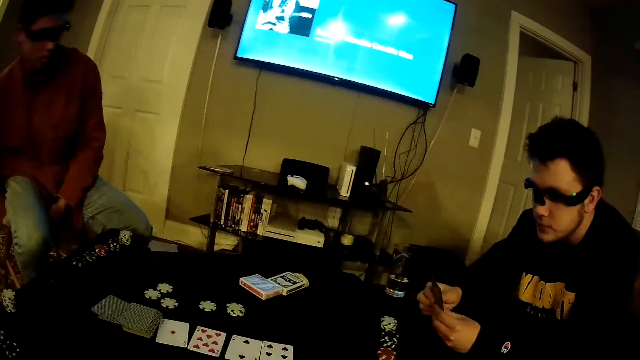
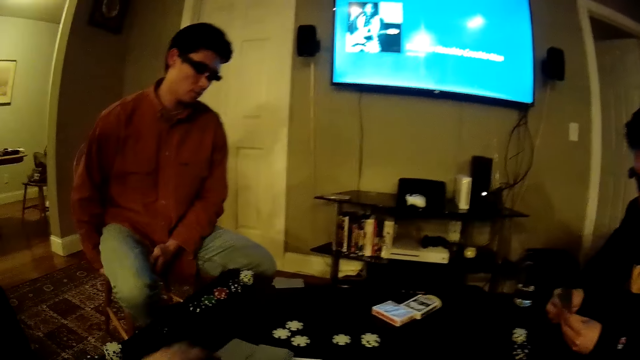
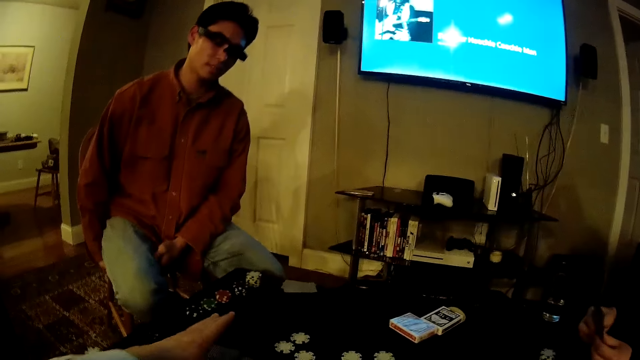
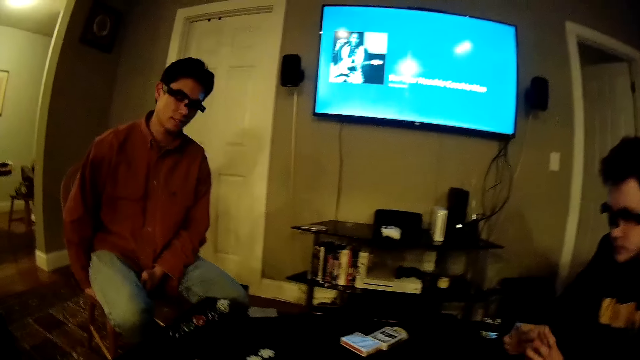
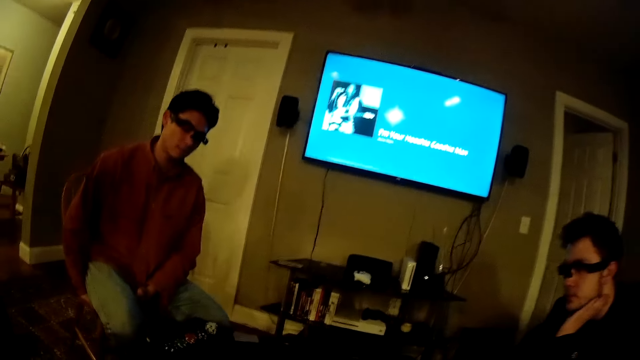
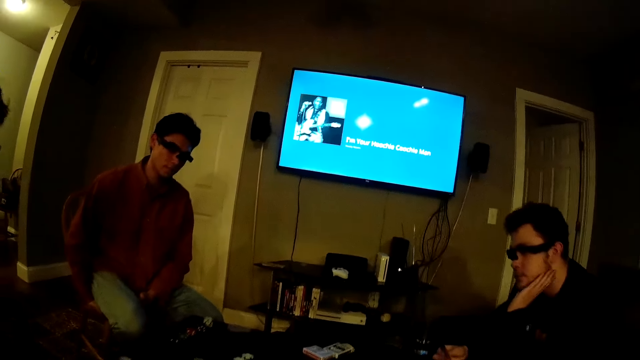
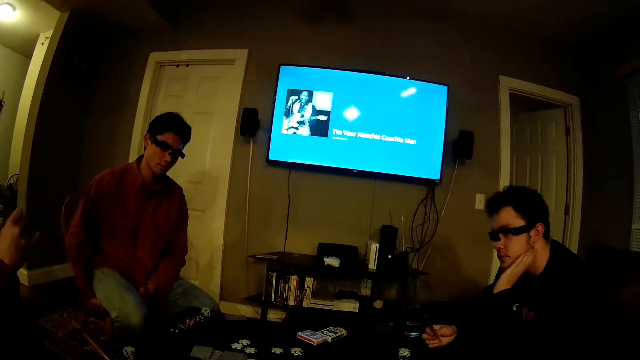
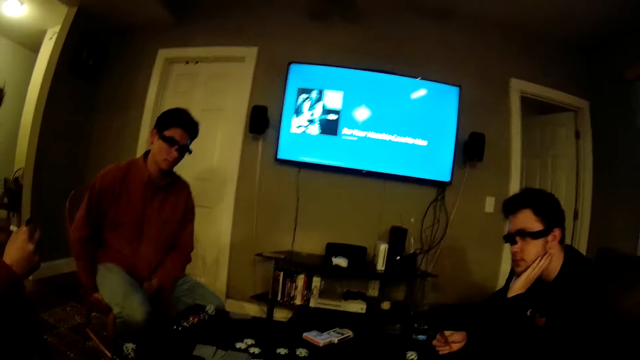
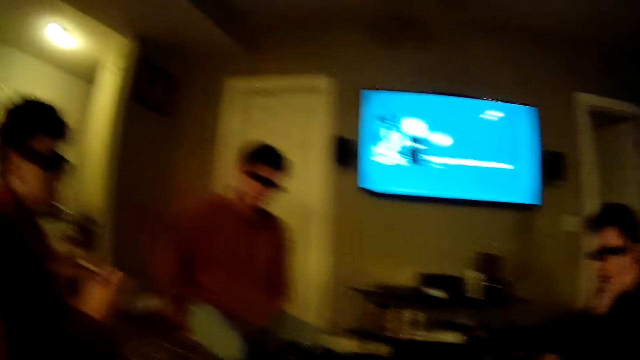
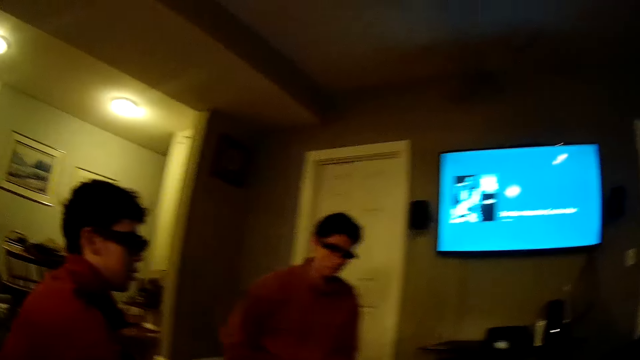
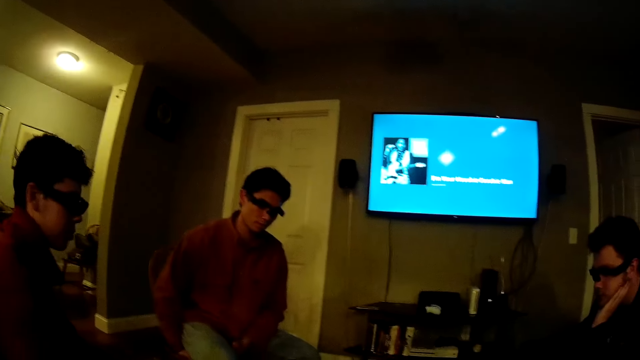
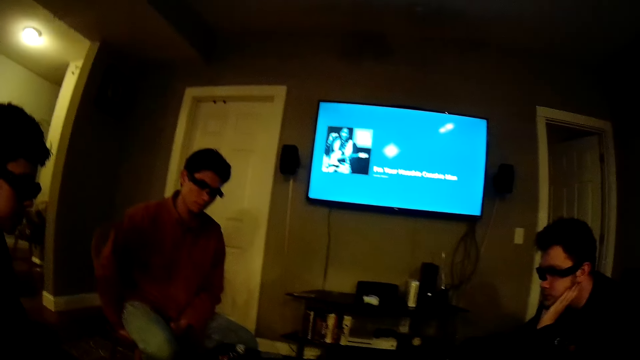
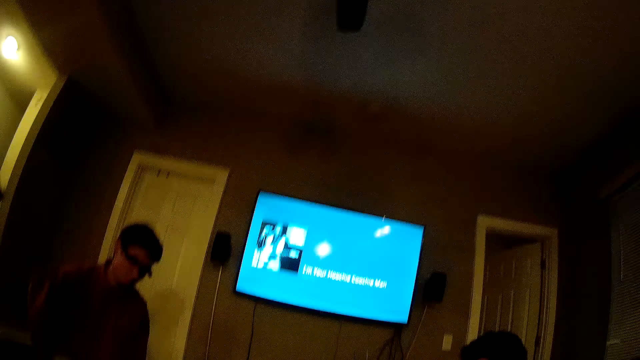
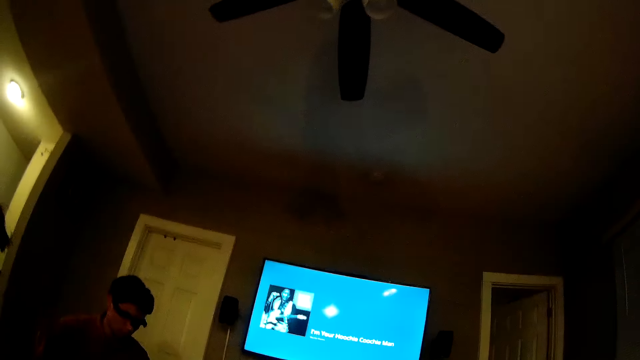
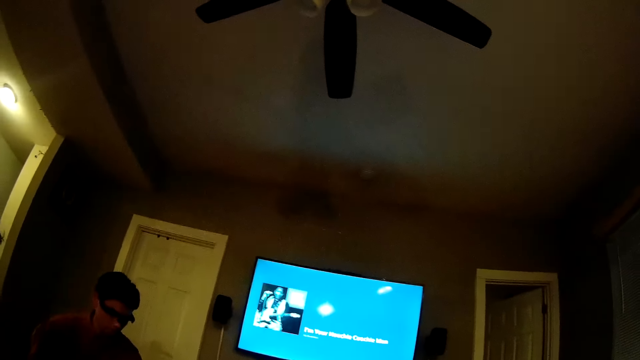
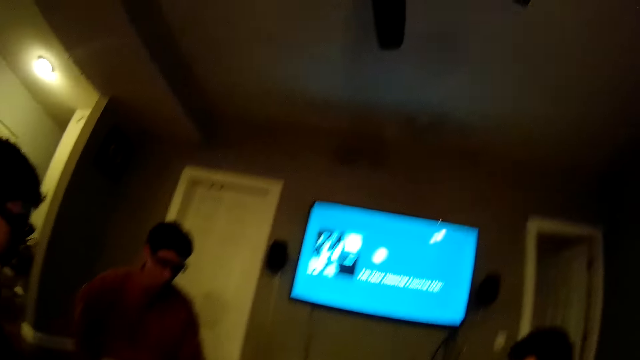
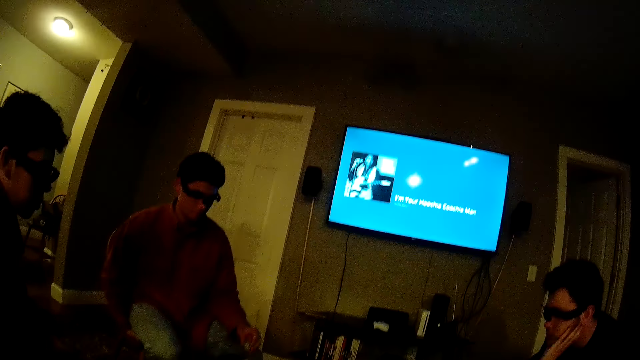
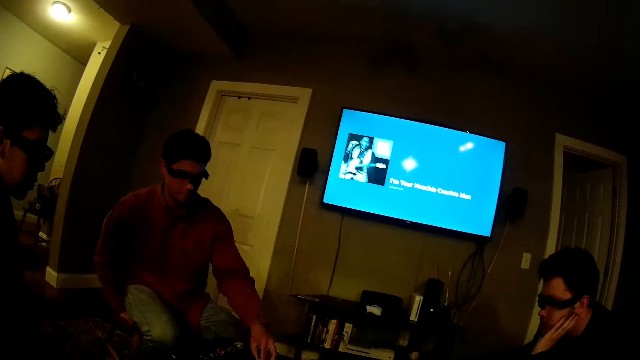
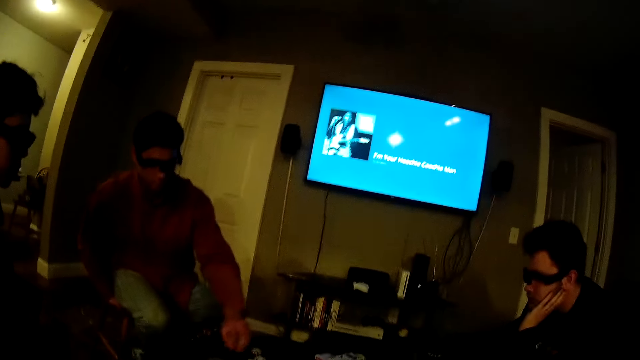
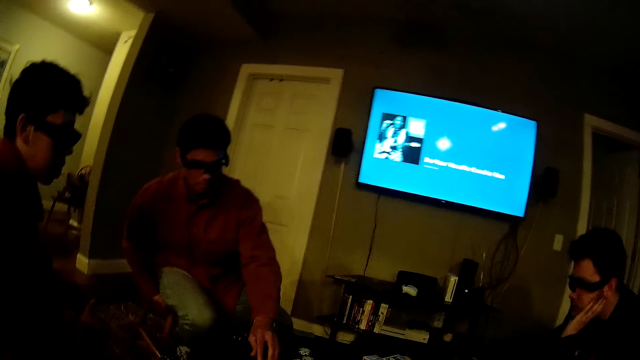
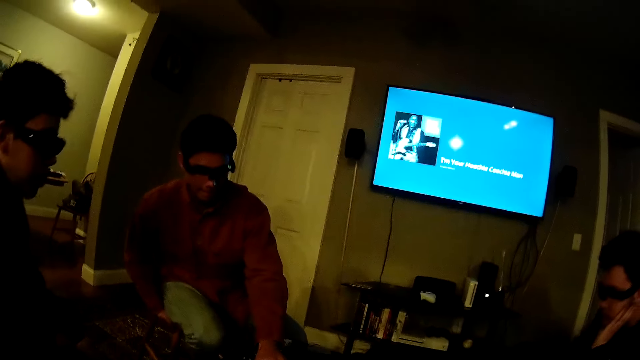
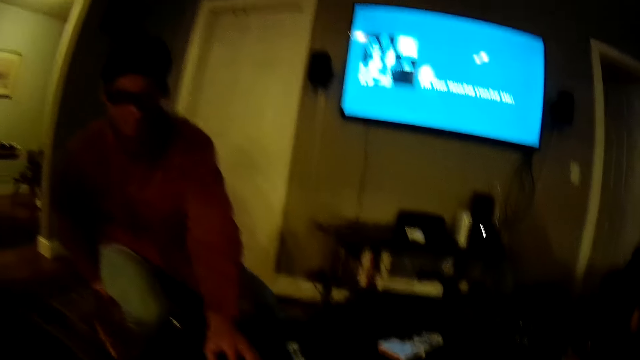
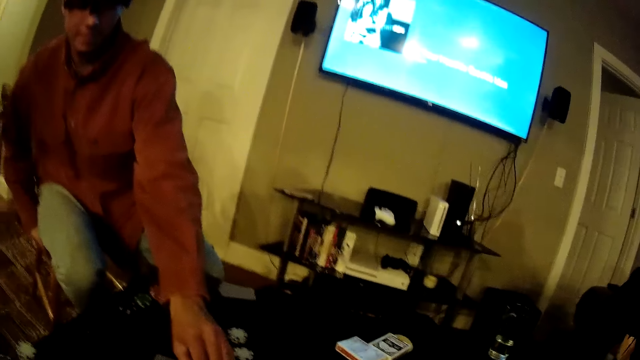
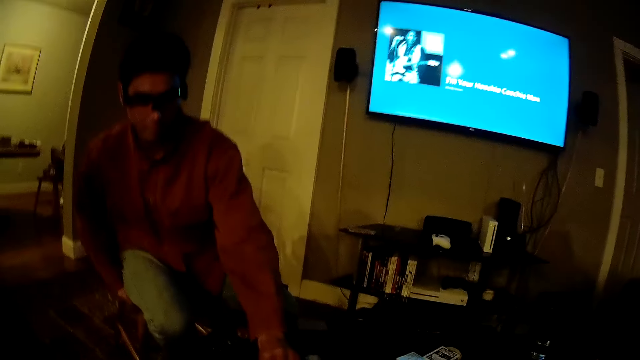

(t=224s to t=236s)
The camera wearer places the cards on the table with his left hand. He plays the poker game. A man touches his cheek. Another man removes a card from his left hand with his right hand. A man plays the poker game. A man picks a poker chip from the table with his left hand and places the poker chip on the table with his left hand. A man plays the poker game. The man touches the cards on the table with his left hand.

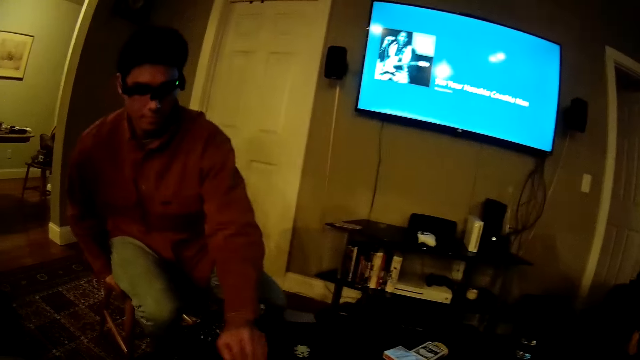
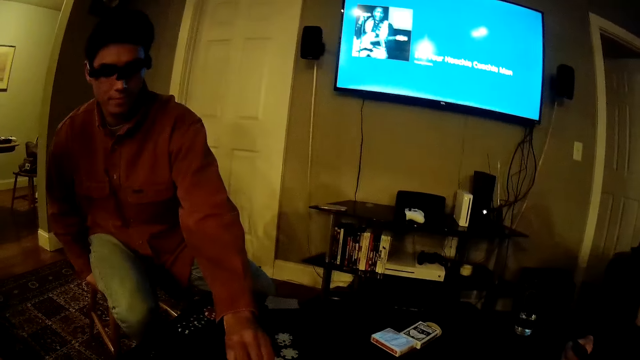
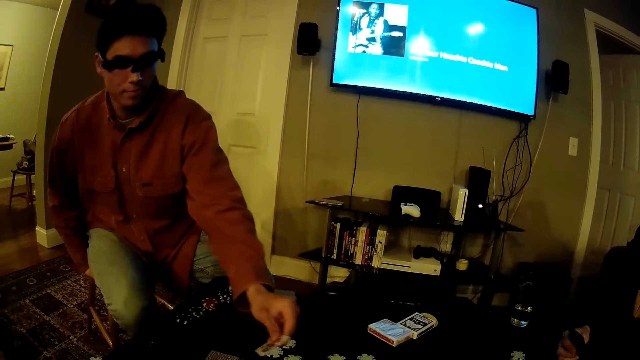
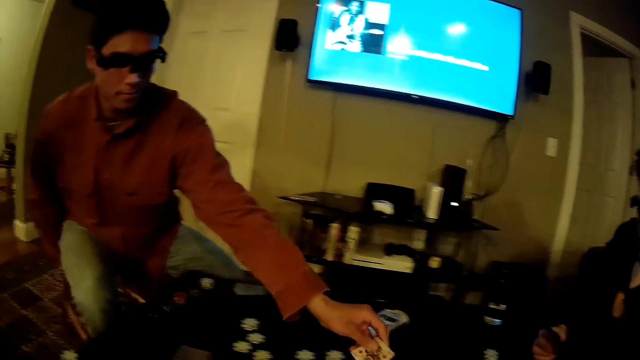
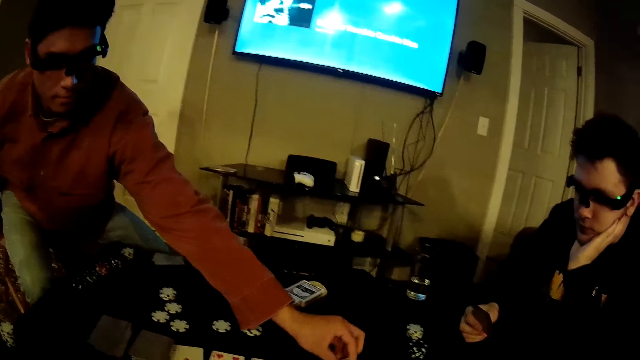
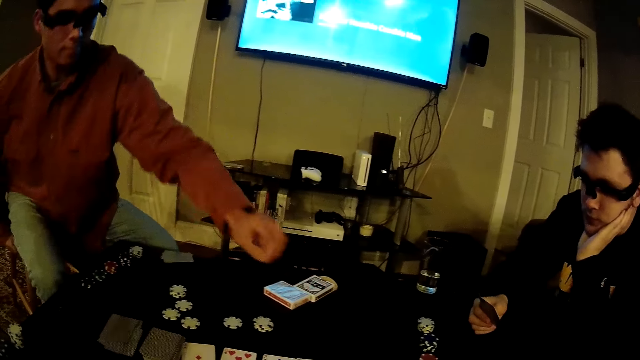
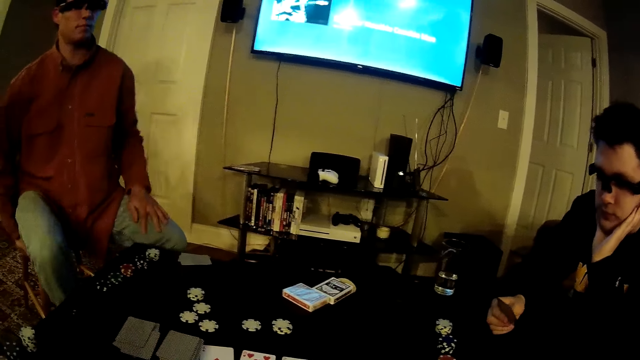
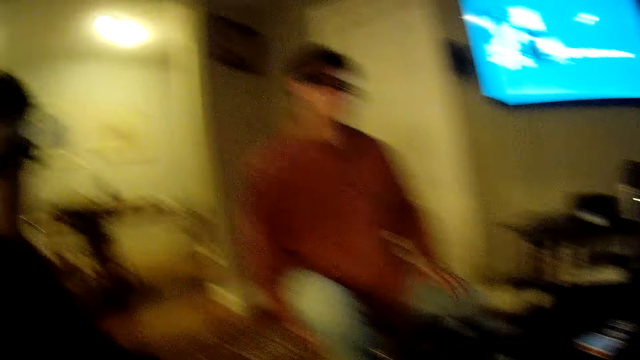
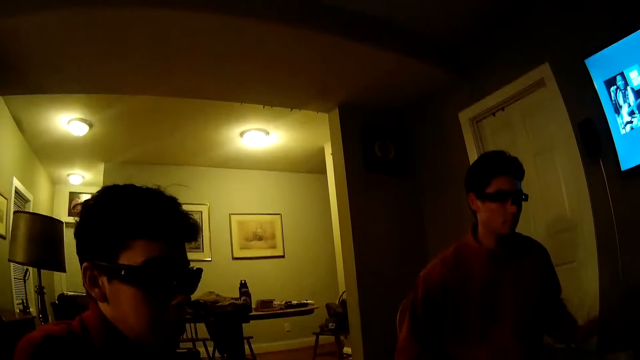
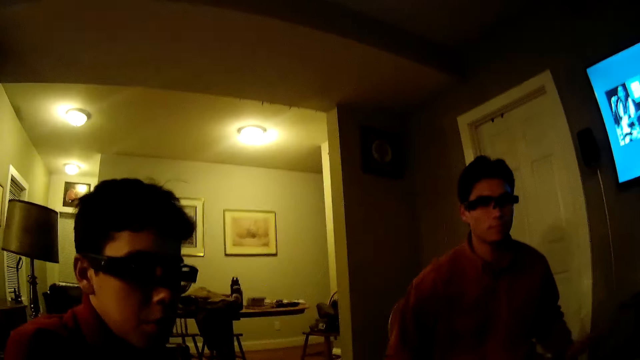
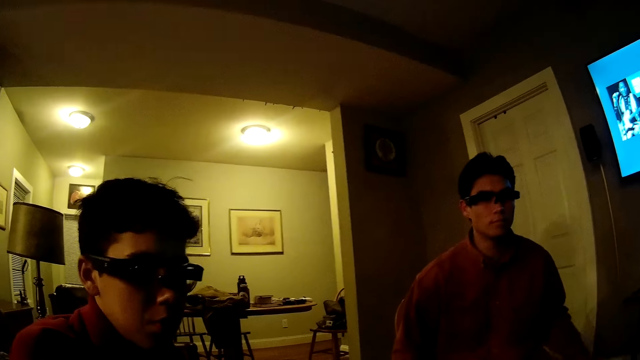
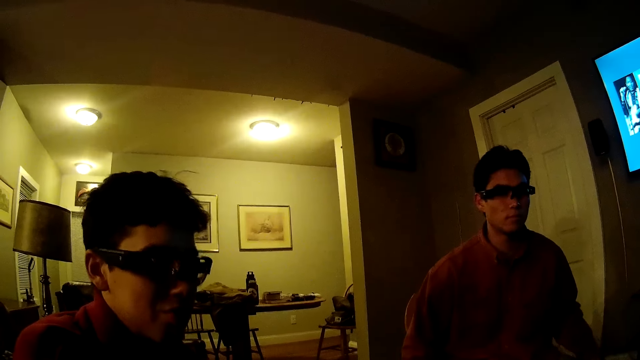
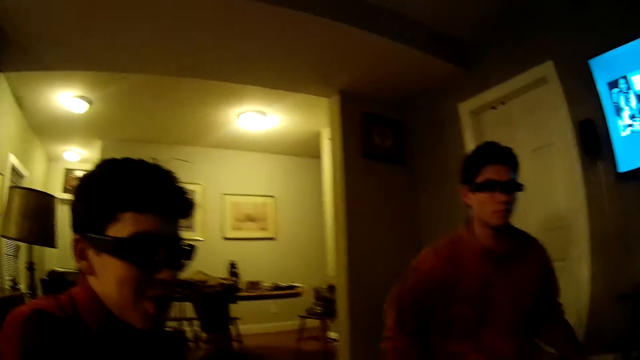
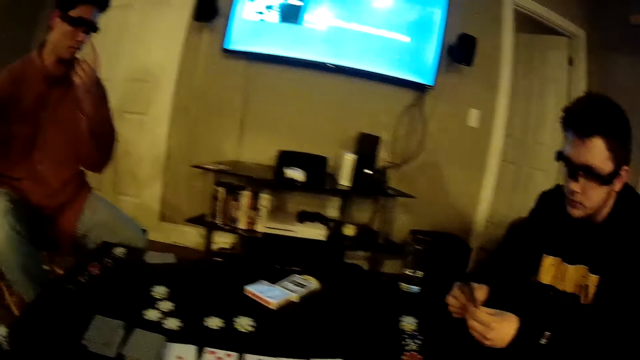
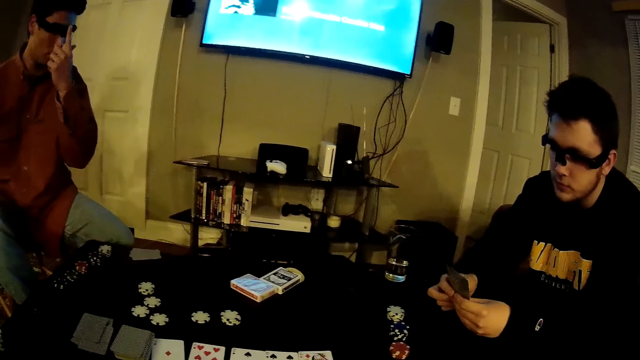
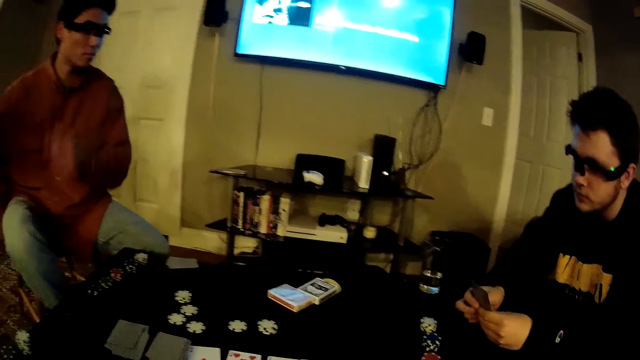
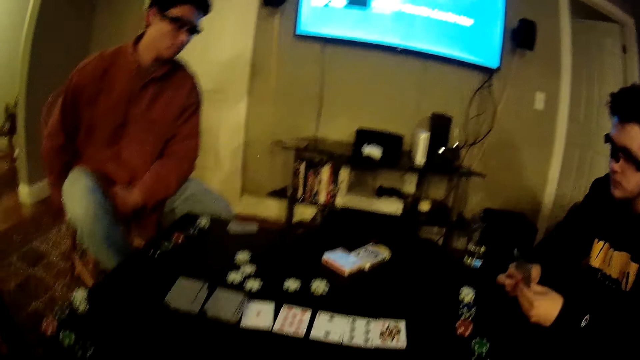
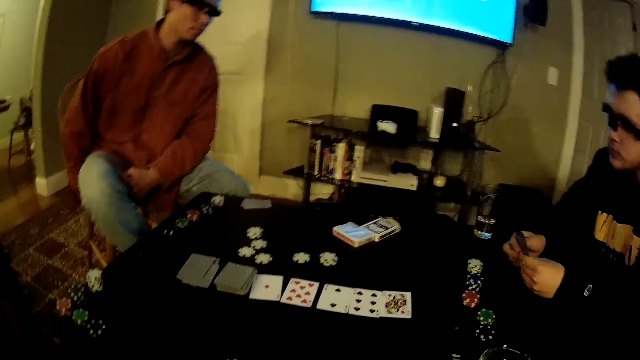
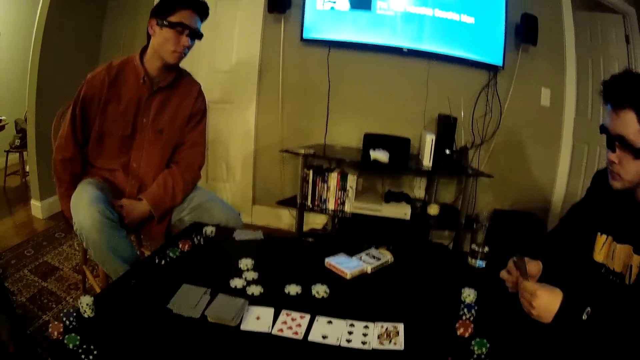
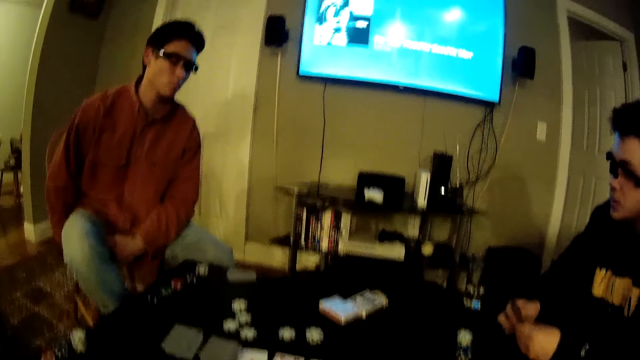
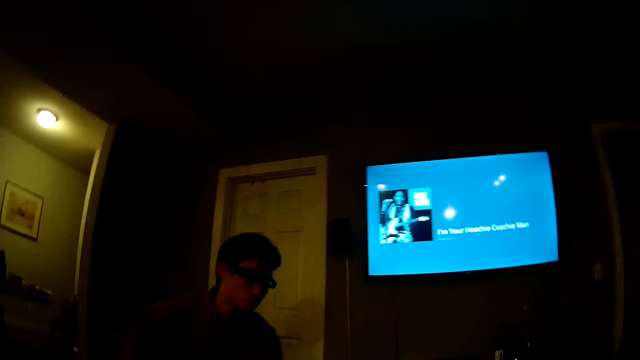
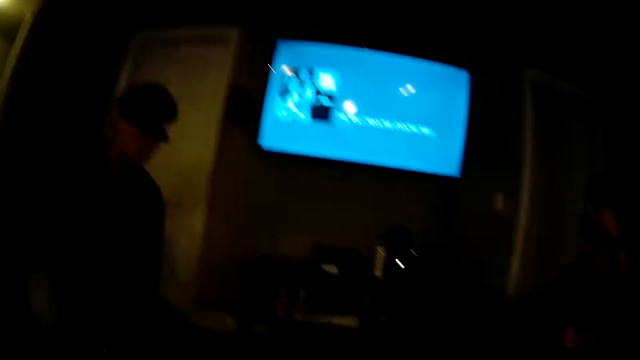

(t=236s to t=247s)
A man picks a card from the table with his left hand and places the card on the table with his left hand. The camera wearer speaks to another man. The other man speaks to the camera wearer. A third man speaks to the first man.
